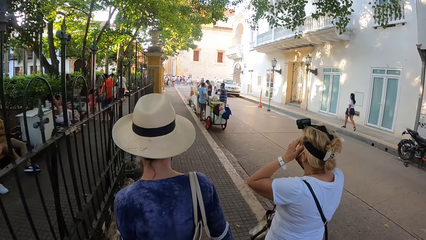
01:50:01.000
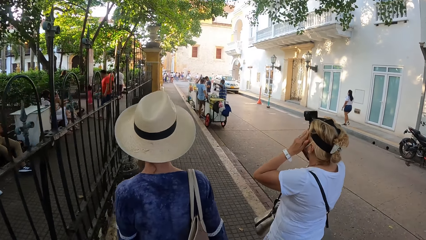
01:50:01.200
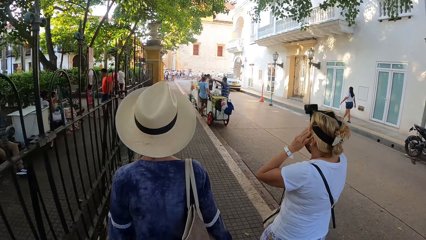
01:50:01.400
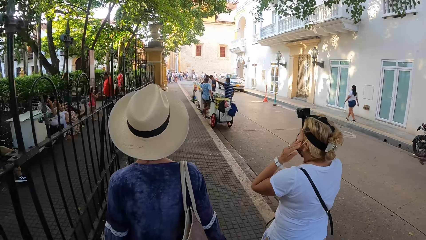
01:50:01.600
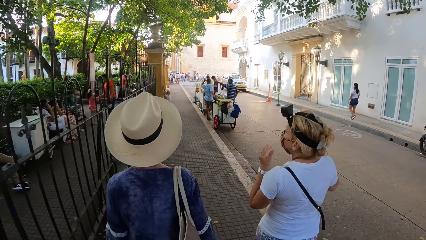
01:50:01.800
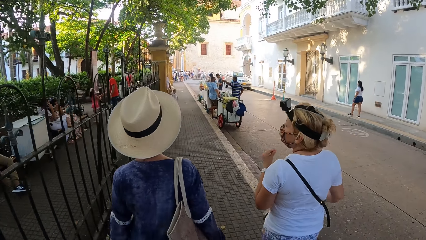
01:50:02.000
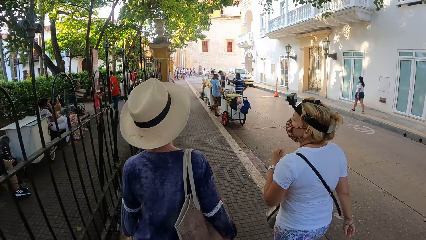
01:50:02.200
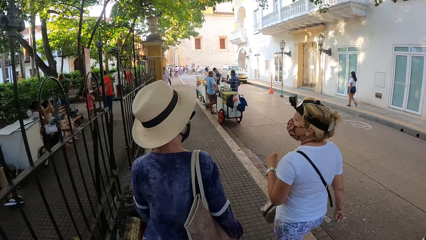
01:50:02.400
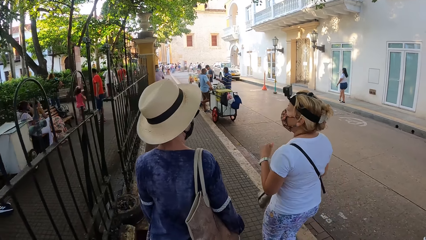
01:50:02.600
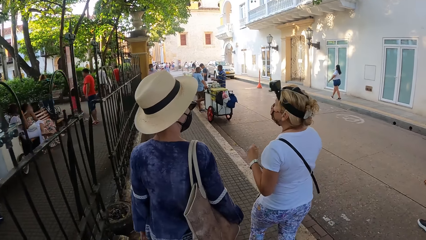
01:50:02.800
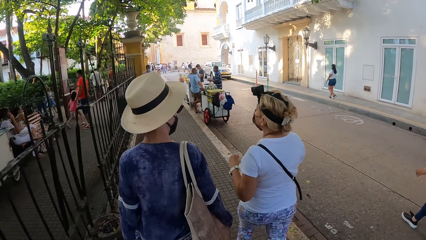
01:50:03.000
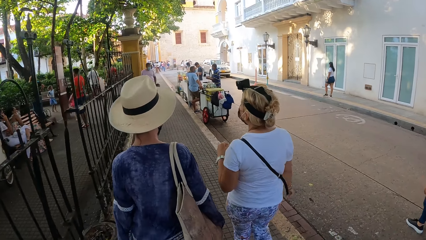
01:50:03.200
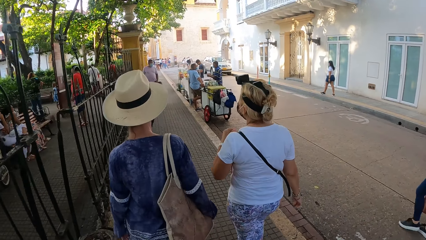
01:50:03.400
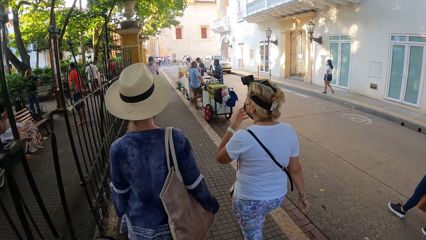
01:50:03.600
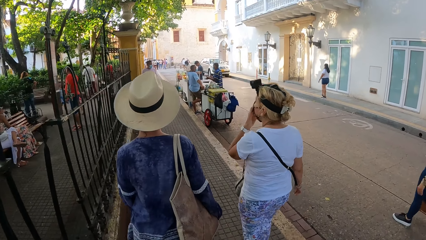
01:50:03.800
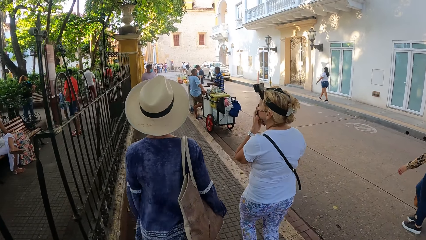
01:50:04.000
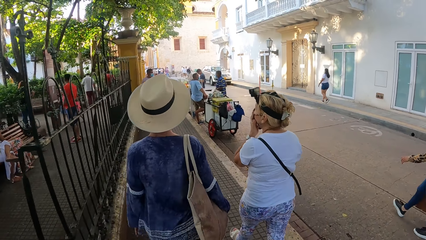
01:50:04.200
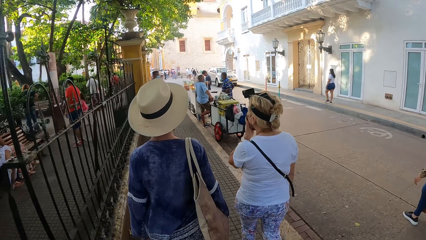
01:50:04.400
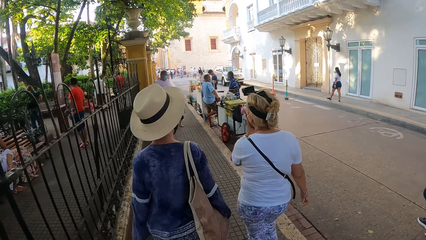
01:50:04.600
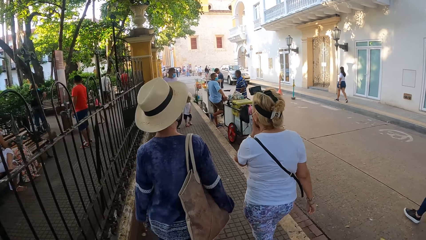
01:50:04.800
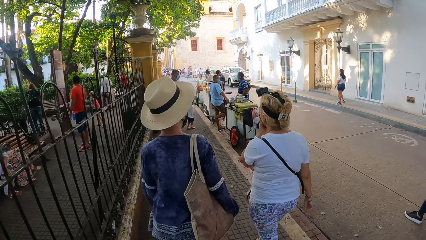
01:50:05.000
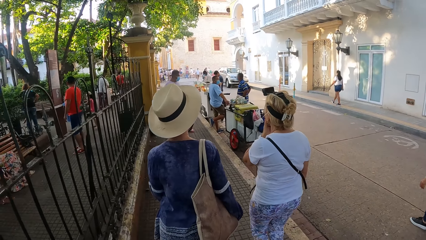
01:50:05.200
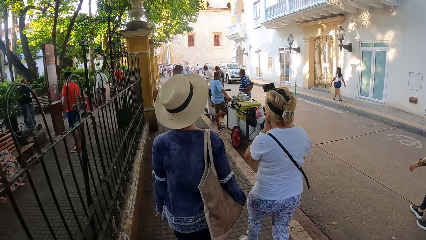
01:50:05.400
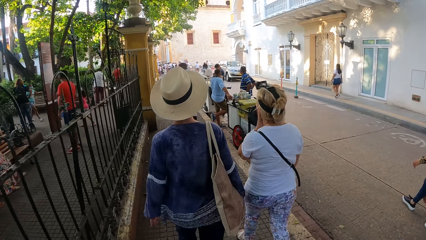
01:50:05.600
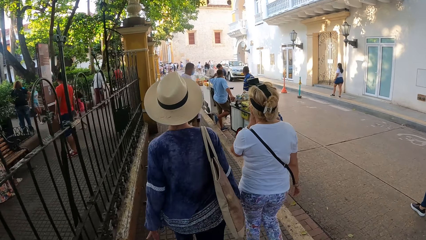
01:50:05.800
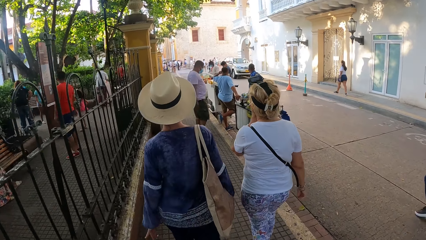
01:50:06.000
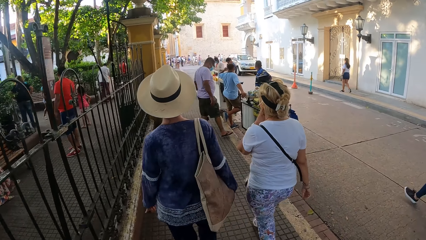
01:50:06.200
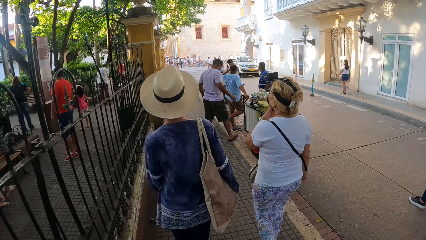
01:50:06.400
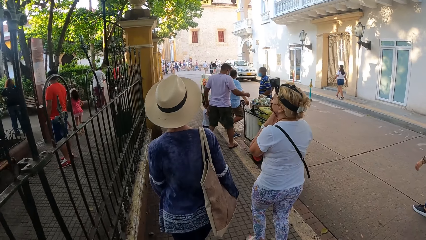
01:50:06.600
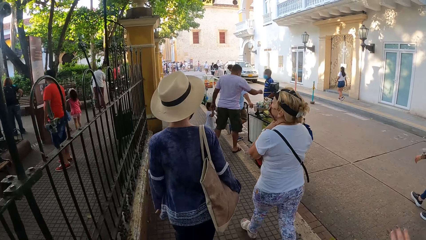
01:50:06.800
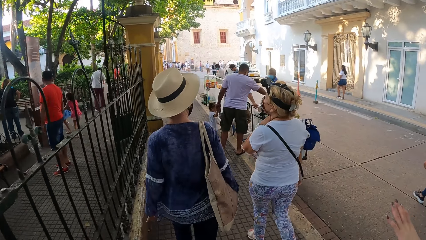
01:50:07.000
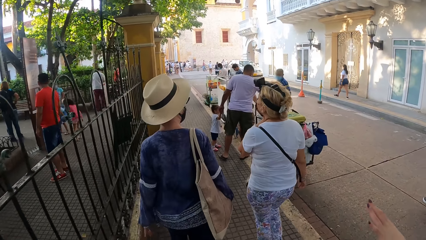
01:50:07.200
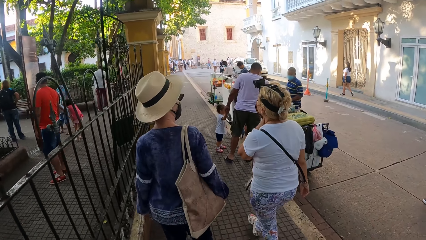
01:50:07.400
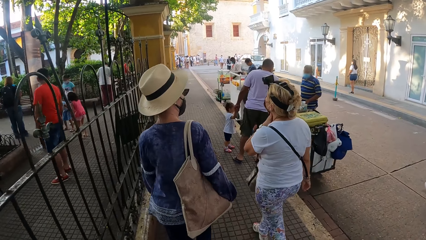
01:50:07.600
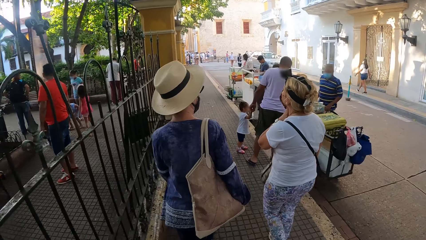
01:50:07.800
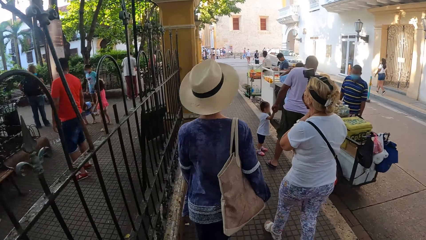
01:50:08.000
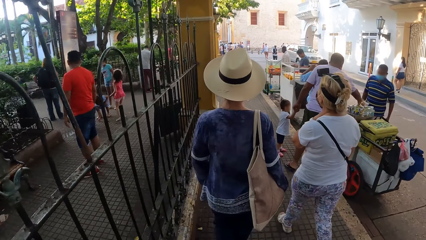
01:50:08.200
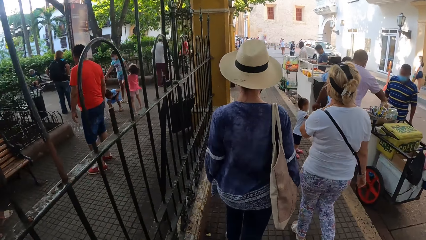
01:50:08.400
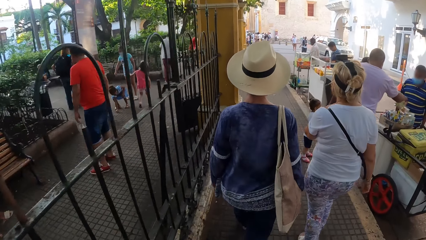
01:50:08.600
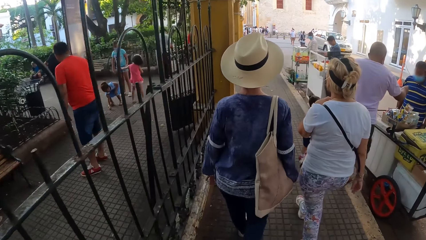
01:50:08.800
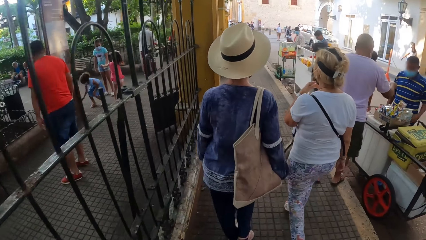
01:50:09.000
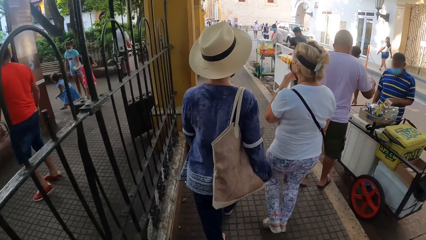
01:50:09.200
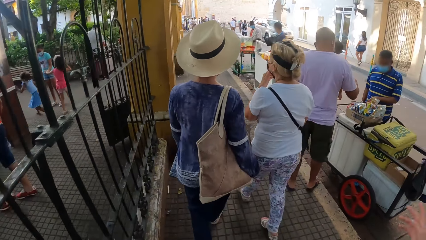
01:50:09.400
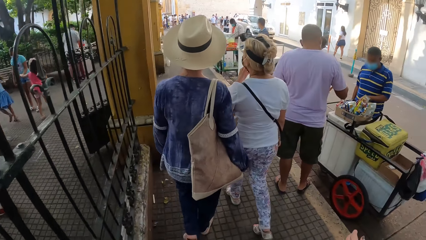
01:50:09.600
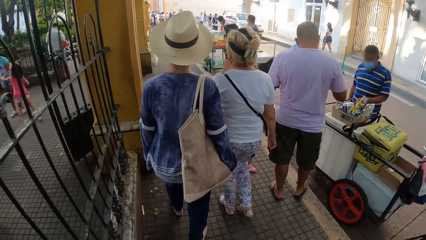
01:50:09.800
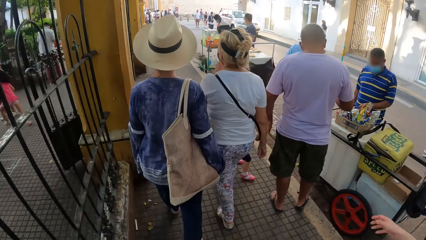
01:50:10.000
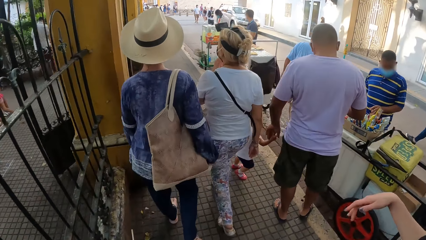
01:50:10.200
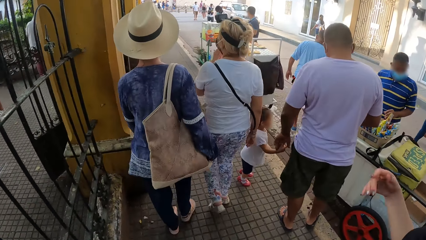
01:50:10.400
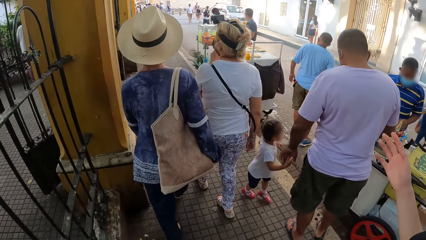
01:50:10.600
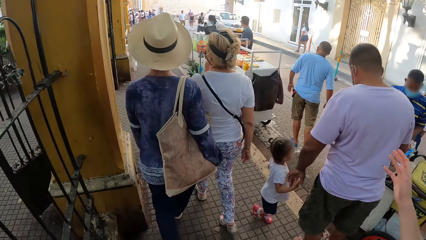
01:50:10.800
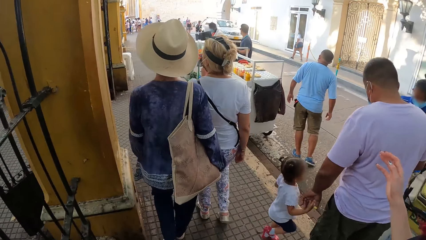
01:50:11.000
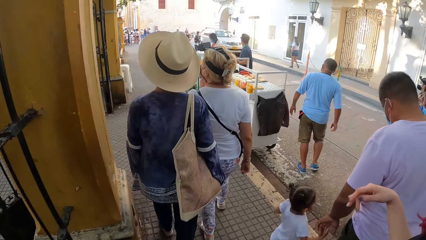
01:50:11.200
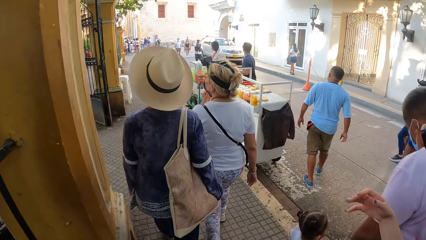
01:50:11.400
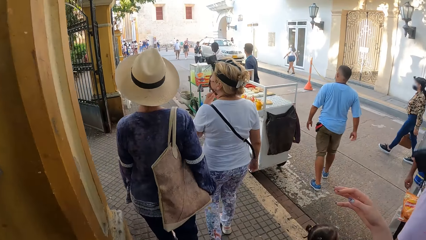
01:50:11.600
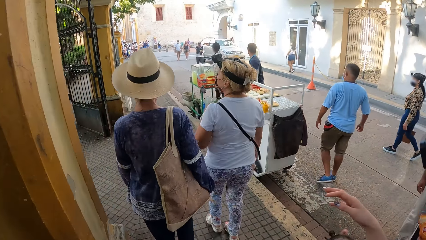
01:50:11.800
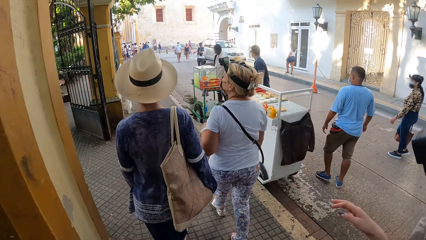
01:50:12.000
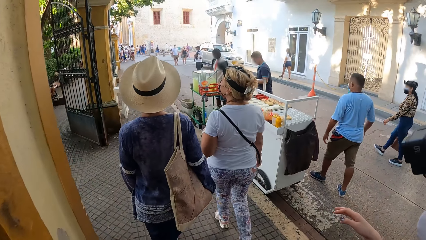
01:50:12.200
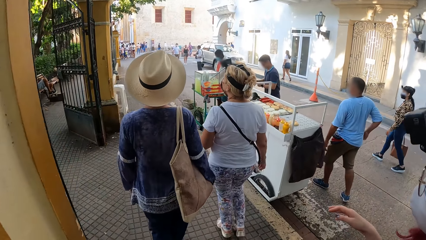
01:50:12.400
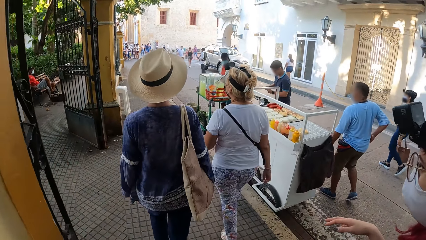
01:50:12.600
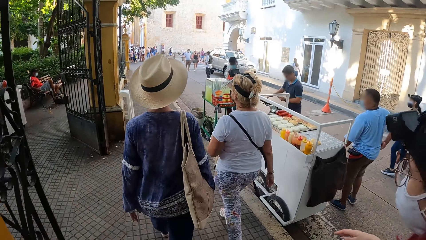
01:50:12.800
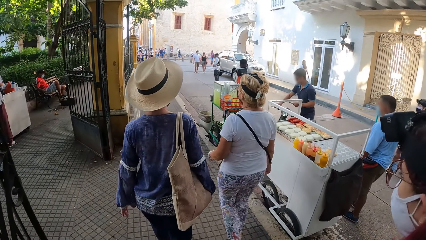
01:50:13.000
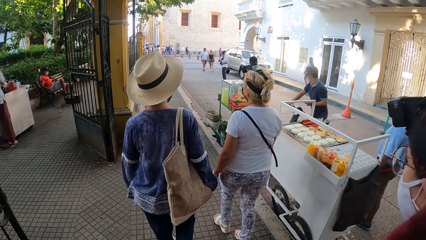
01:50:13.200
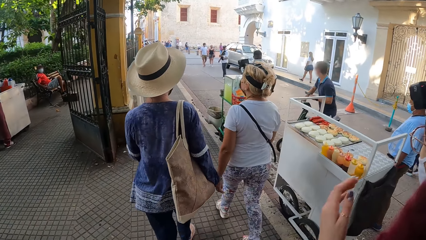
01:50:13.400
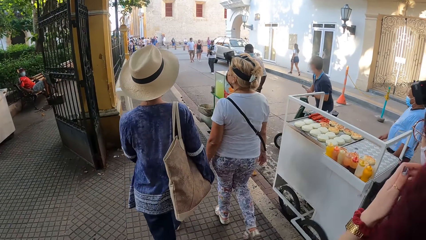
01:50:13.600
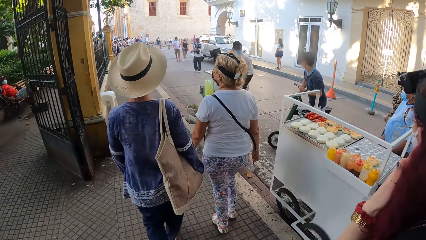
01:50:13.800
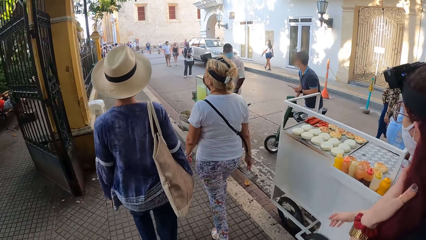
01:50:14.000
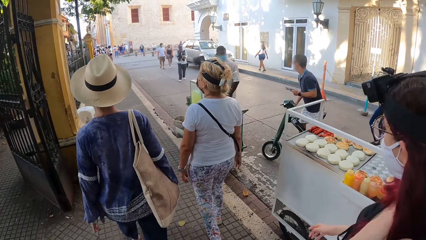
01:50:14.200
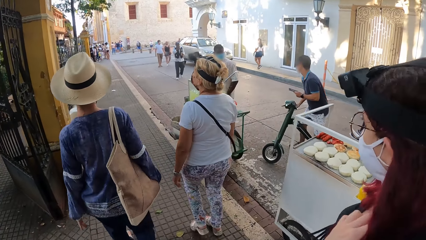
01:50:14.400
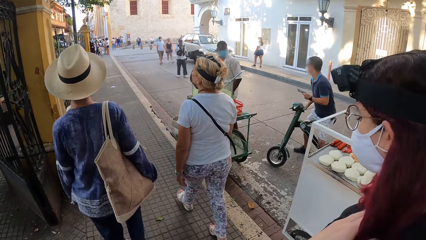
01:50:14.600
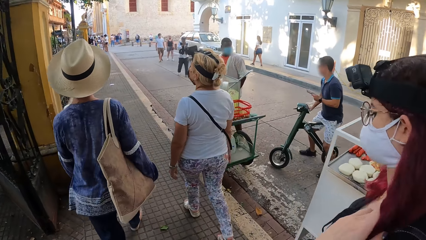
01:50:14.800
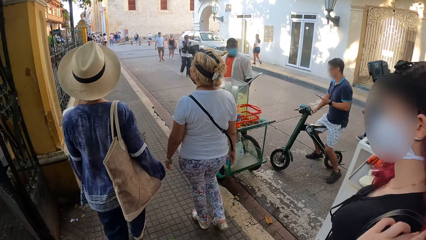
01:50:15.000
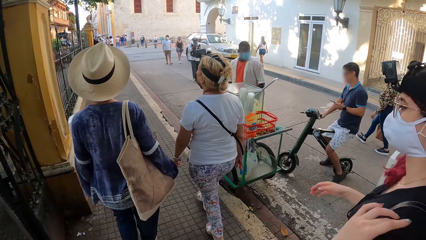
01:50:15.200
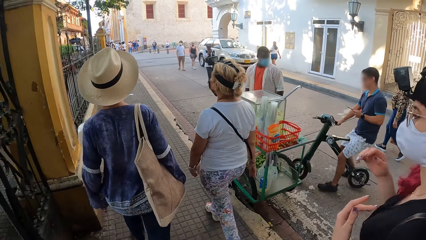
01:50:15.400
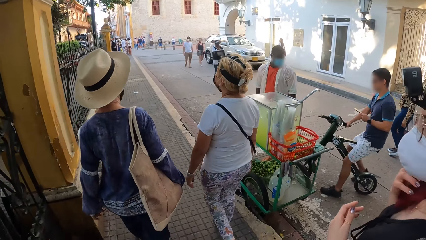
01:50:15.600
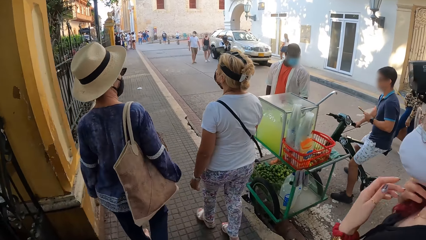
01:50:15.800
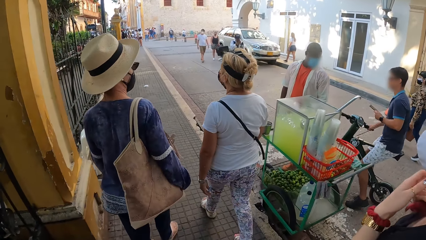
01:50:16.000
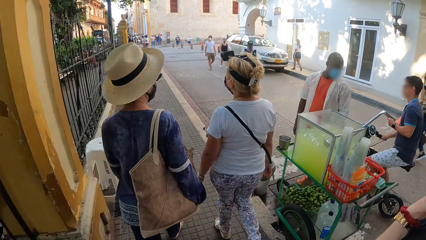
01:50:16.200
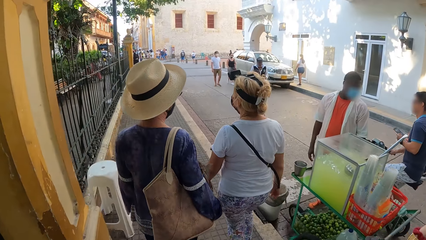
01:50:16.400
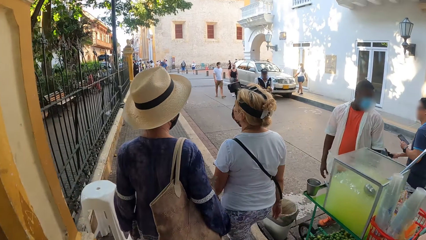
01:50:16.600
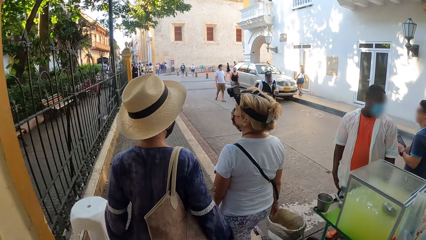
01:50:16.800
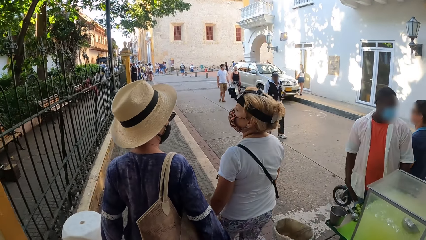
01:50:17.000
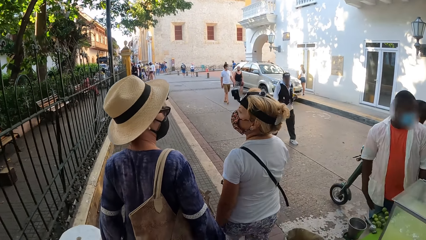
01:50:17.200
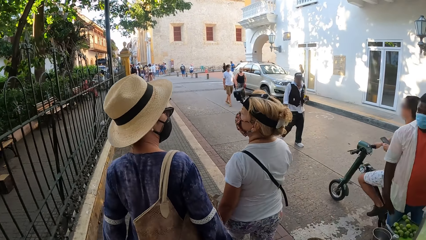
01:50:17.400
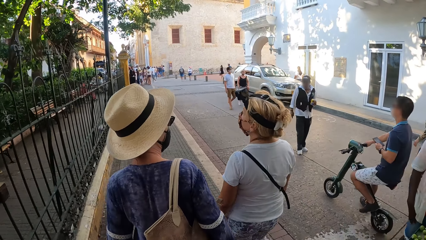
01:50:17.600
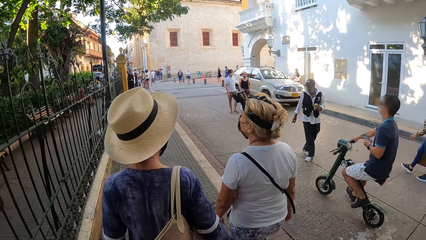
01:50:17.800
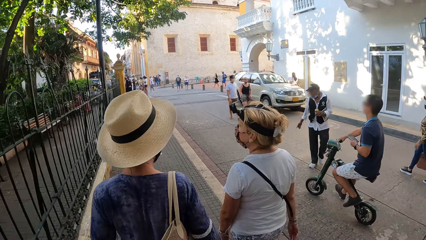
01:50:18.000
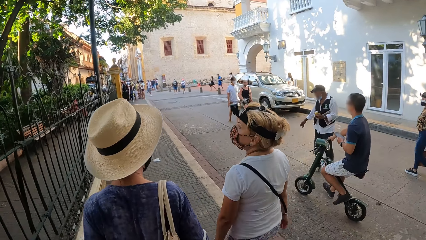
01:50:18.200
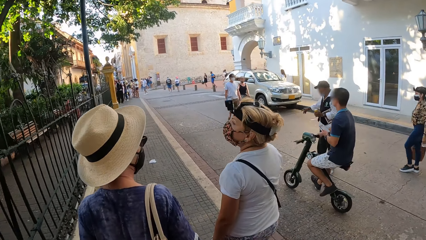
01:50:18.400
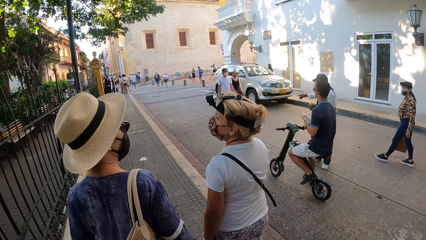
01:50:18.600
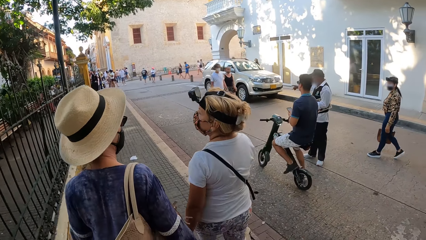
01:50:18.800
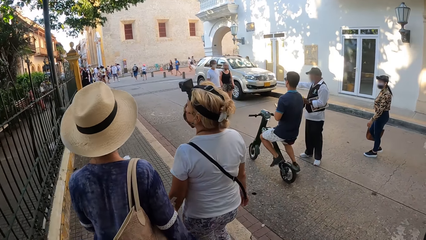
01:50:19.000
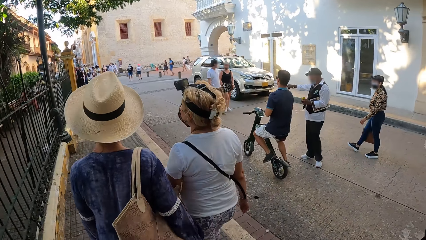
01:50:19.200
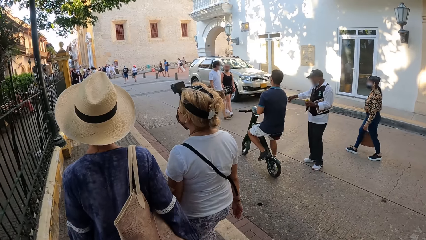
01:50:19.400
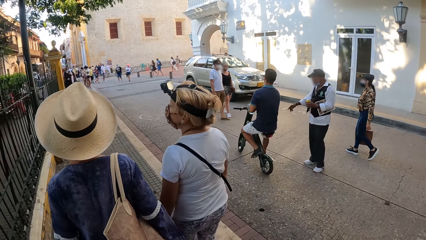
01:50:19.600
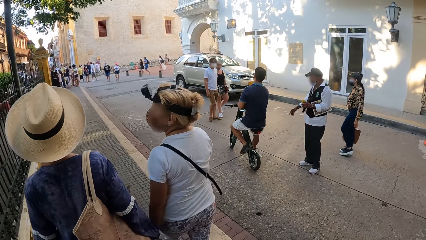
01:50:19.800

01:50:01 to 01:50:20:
The woman adjusts the face mask on her face with her left hand. She touches her neck with her left hand. She adjusts the face mask on her face with her left hand. Another woman makes gestures with her right hand. The other woman adjusts her hair with her left hand. She adjusts her hair with her hands. A man rides a bicycle past the camera wearer.
